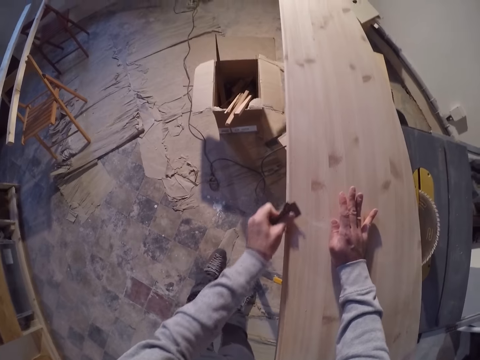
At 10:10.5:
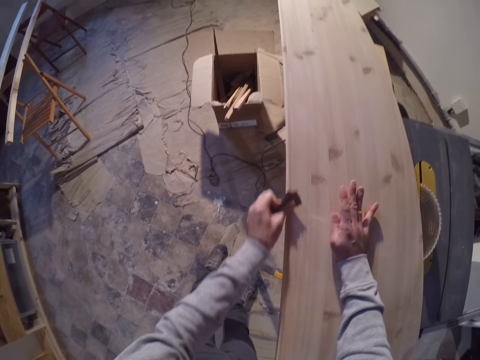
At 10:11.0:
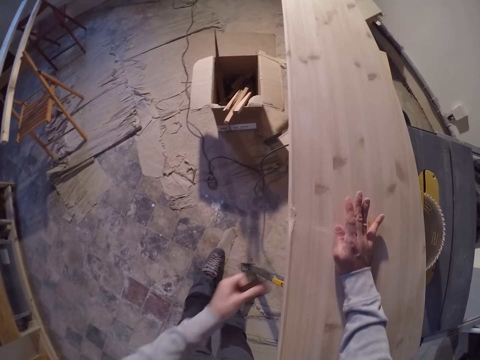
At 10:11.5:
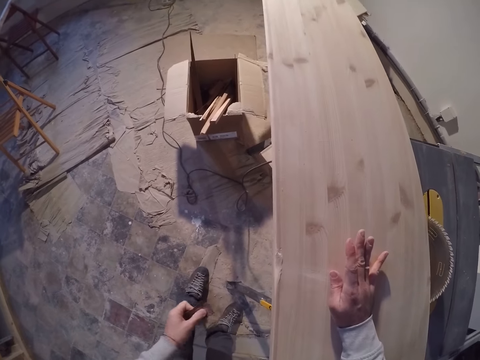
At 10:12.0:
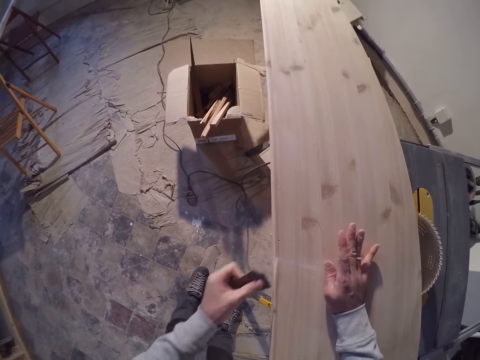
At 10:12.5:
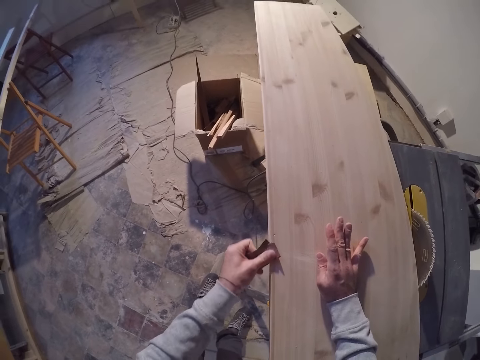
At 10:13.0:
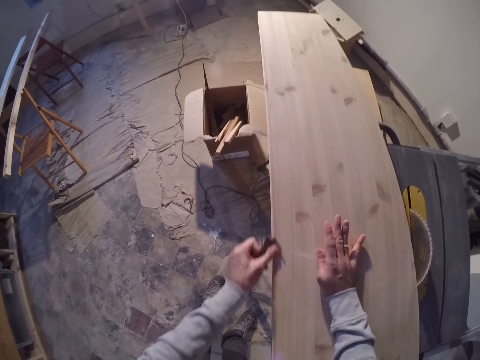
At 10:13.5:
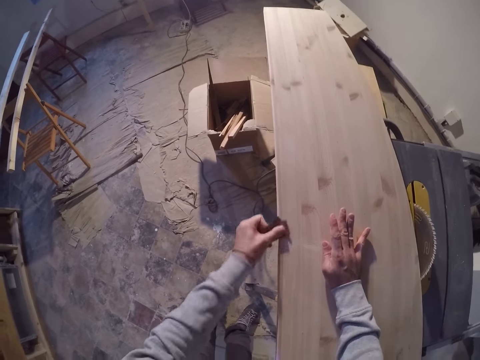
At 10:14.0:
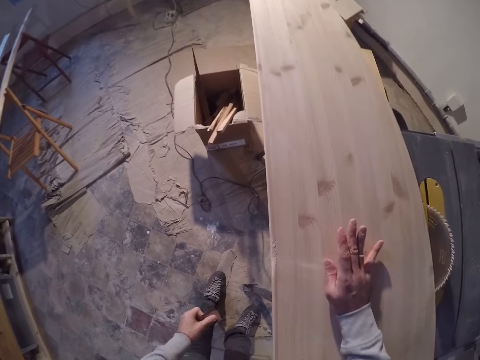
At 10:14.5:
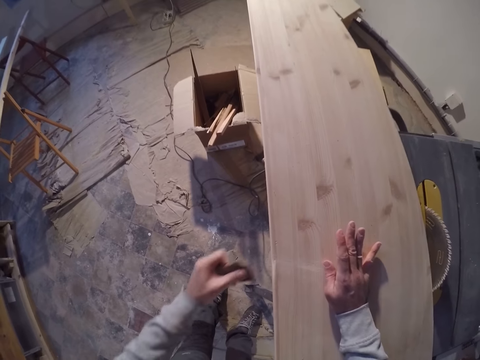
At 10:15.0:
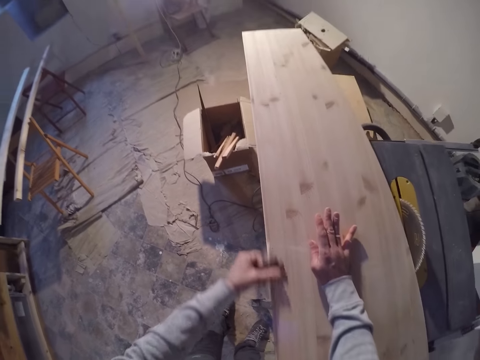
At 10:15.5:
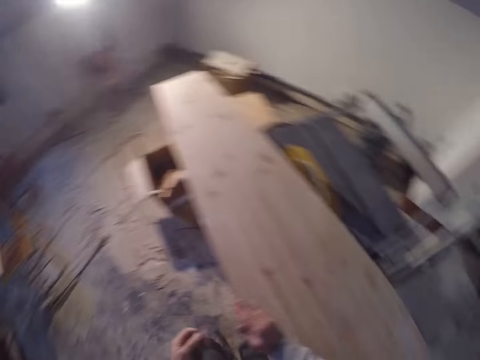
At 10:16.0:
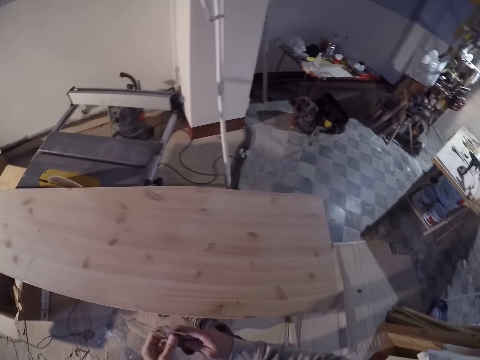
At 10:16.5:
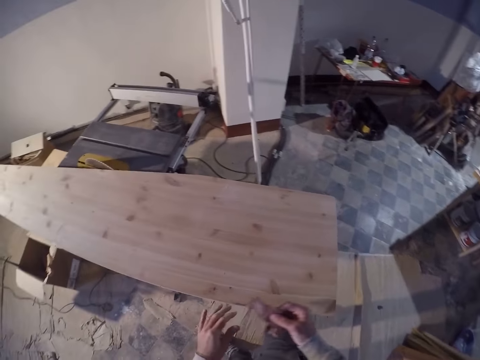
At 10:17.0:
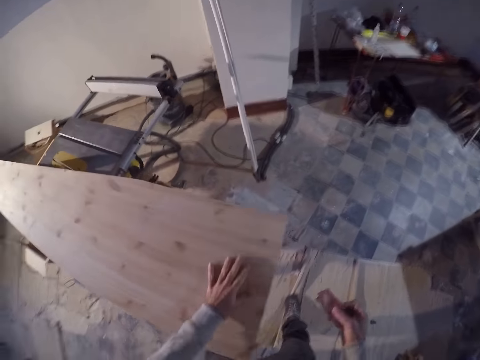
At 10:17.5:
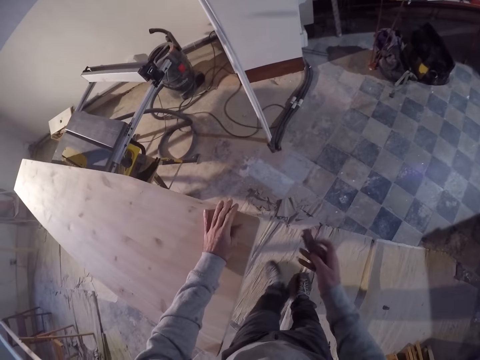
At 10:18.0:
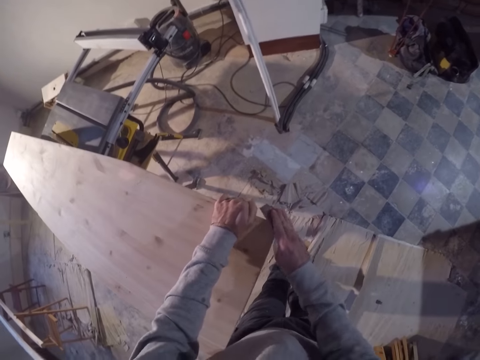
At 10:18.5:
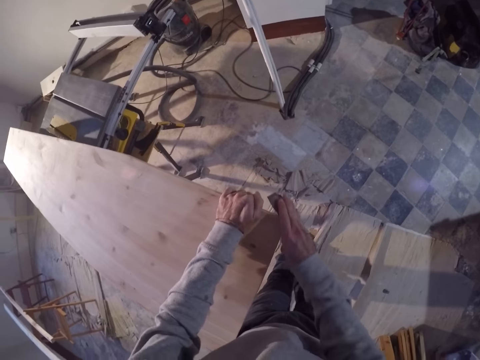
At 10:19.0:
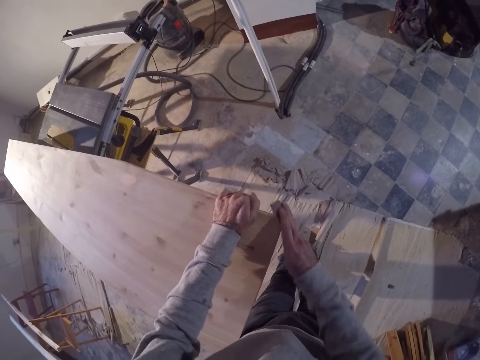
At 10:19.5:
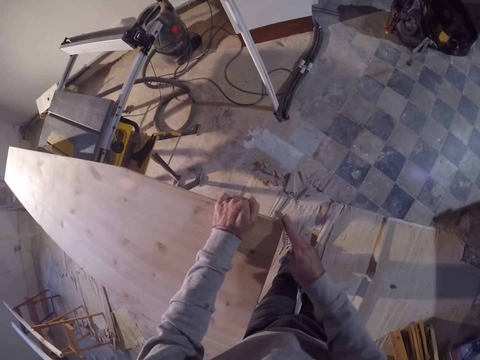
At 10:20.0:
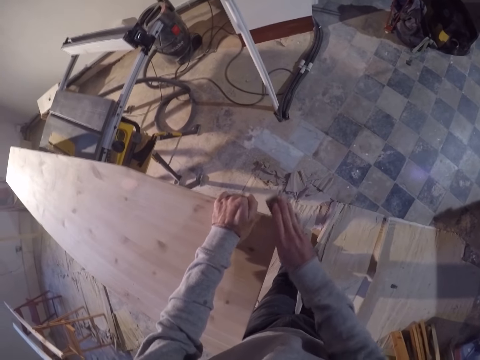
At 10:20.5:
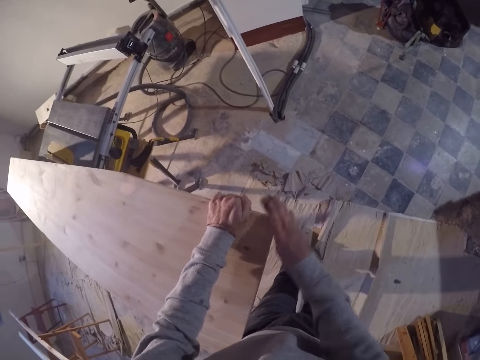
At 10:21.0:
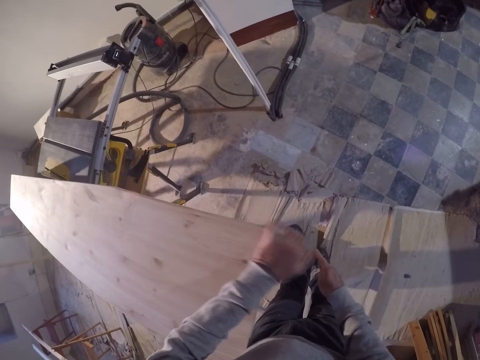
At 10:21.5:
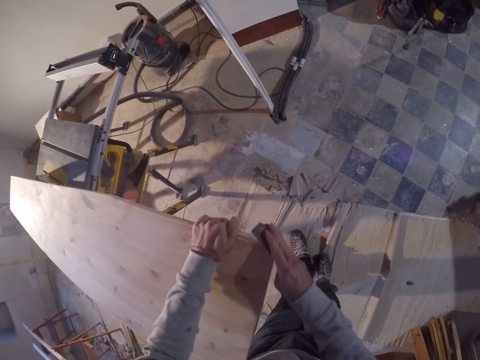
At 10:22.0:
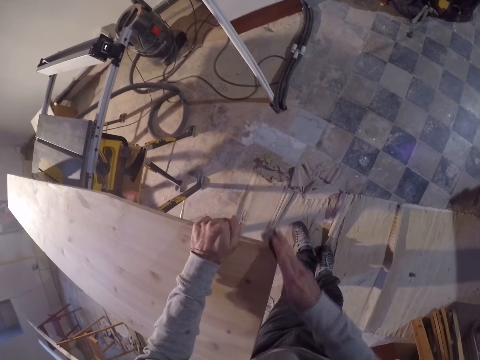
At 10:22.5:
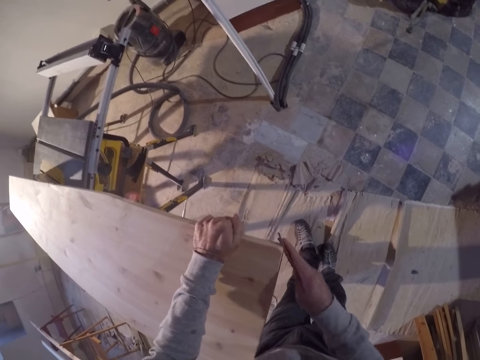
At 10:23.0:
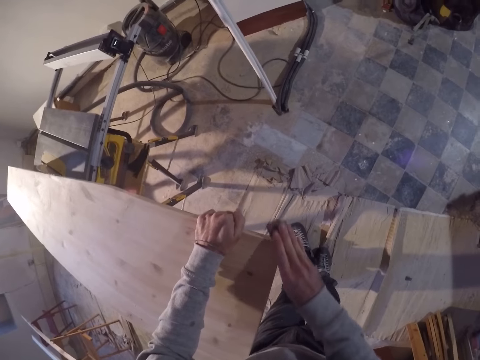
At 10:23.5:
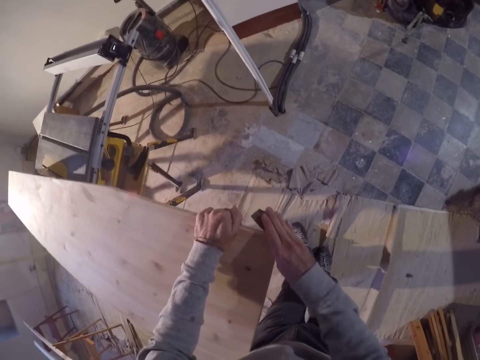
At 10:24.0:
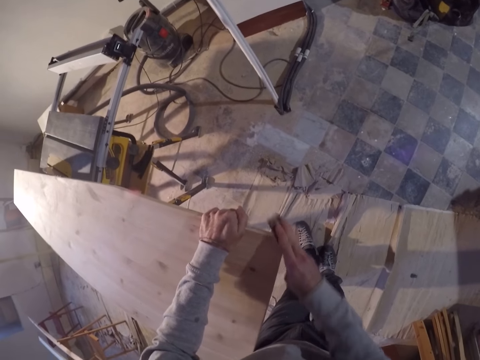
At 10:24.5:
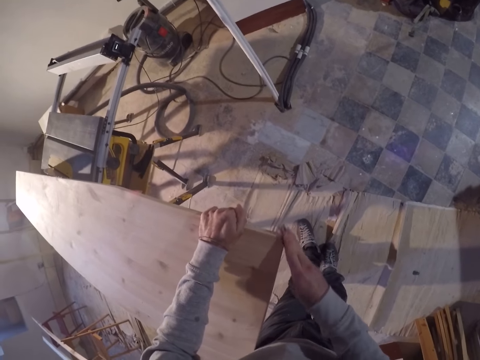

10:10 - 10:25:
The camera wearer blows dust off the plywood on the table saw with his mouth. He smoothens the plywood on the table saw with the sandpaper in his left hand. He blows dust off the plywood on the table saw with his mouth. He smoothens the plywood on the table saw with the sandpaper in his left hand. He passes the sandpaper from his left hand to his right hand. He walks. He smoothens the plywood on the table saw with the sandpaper in his right hand.

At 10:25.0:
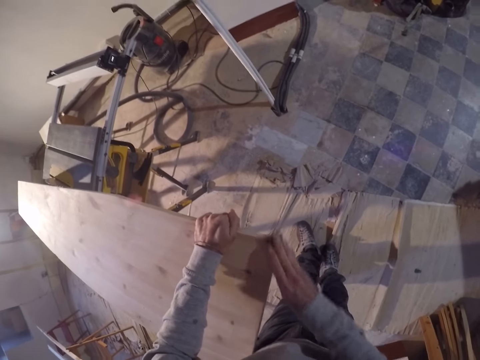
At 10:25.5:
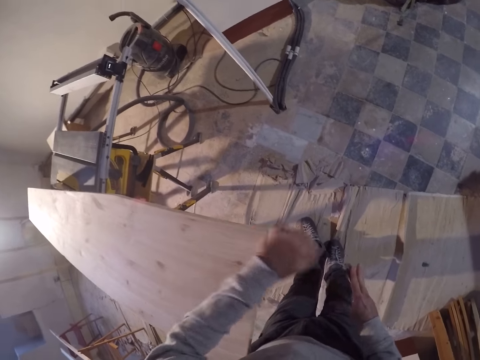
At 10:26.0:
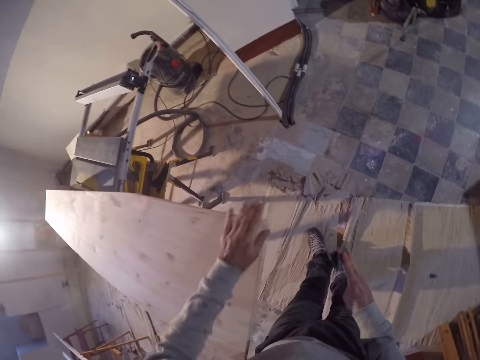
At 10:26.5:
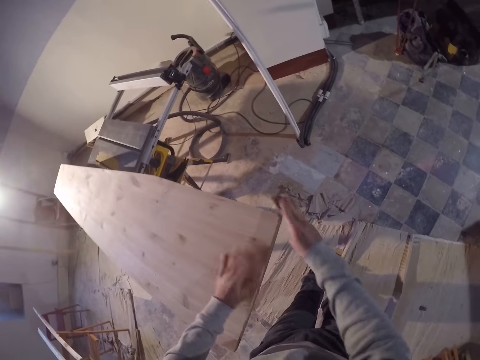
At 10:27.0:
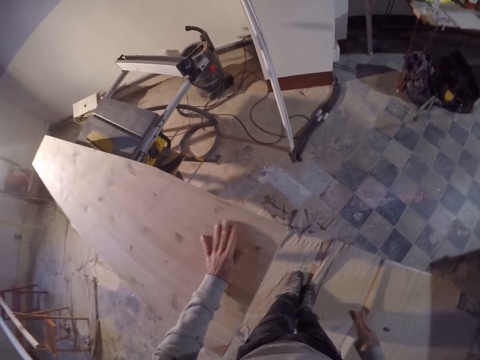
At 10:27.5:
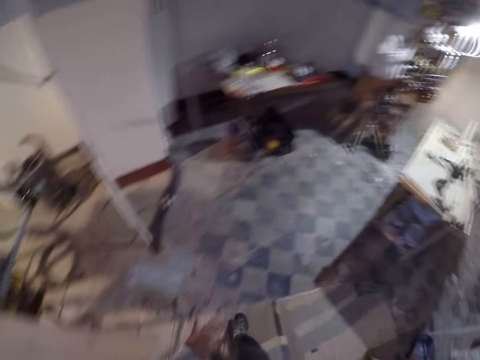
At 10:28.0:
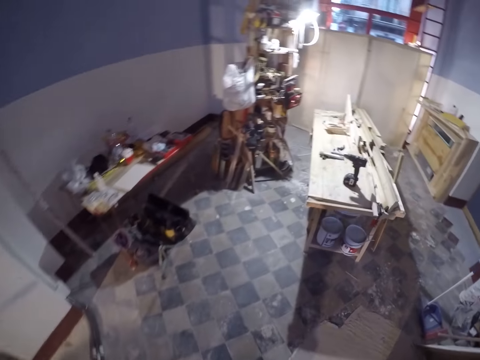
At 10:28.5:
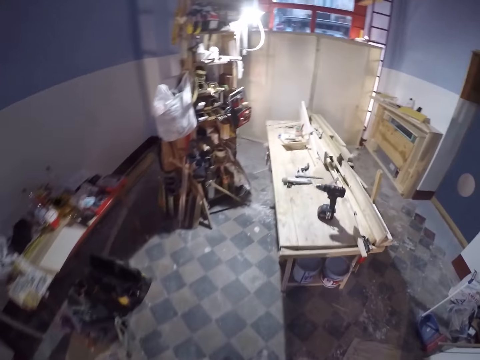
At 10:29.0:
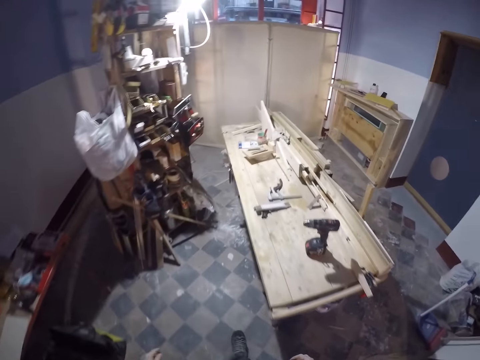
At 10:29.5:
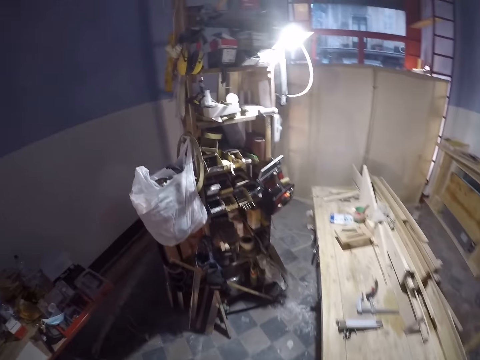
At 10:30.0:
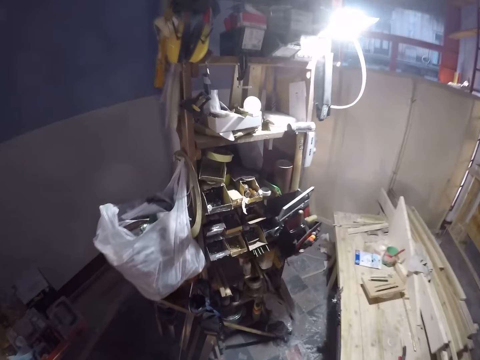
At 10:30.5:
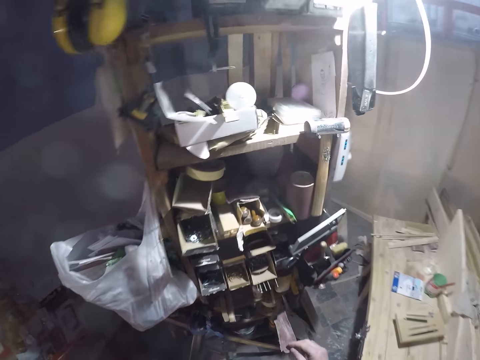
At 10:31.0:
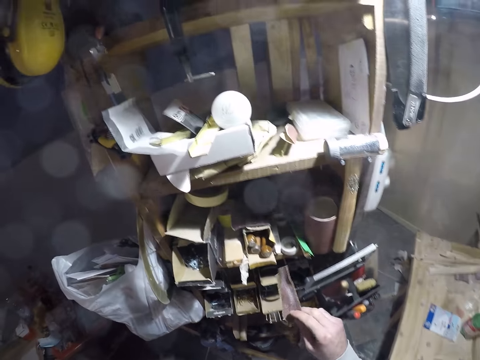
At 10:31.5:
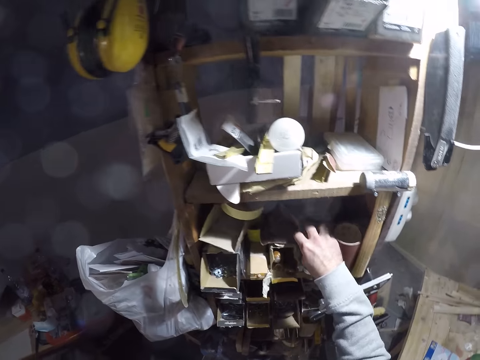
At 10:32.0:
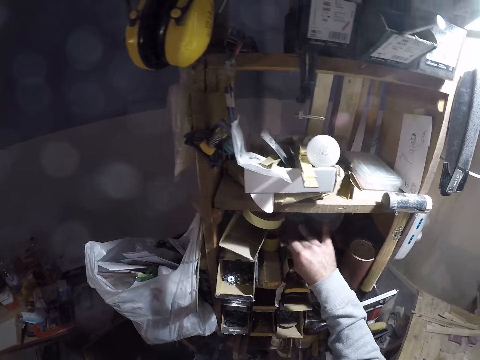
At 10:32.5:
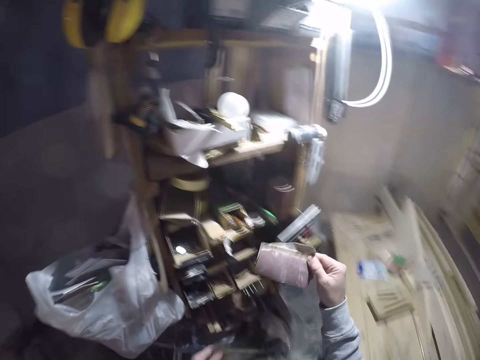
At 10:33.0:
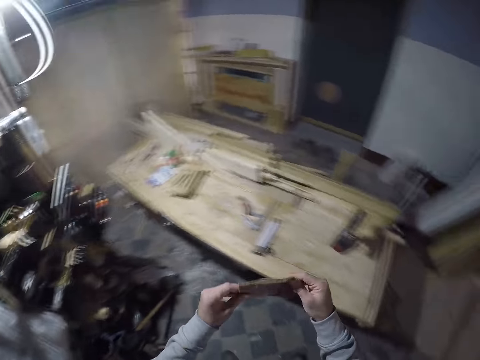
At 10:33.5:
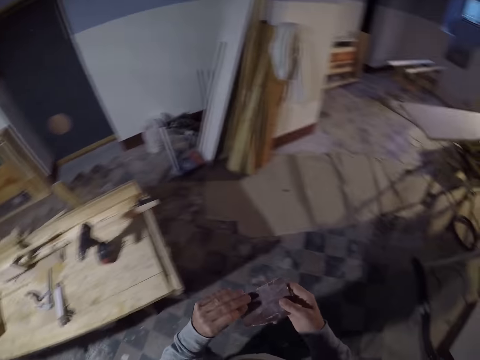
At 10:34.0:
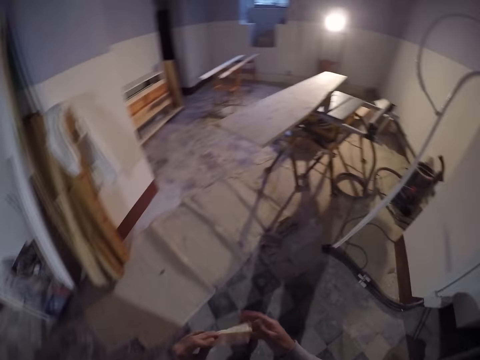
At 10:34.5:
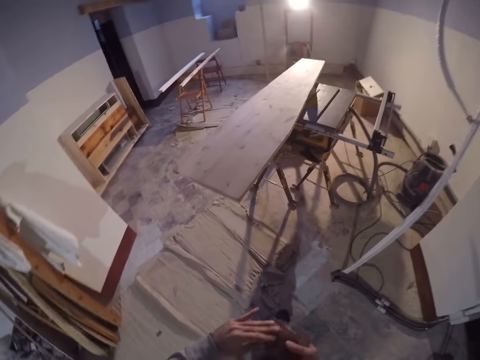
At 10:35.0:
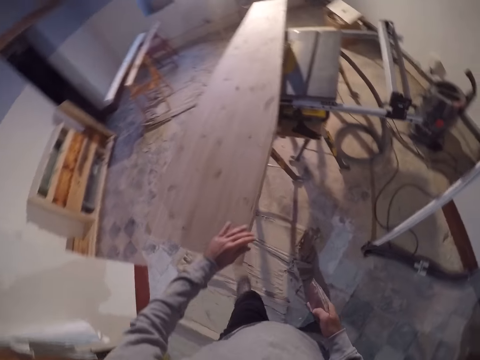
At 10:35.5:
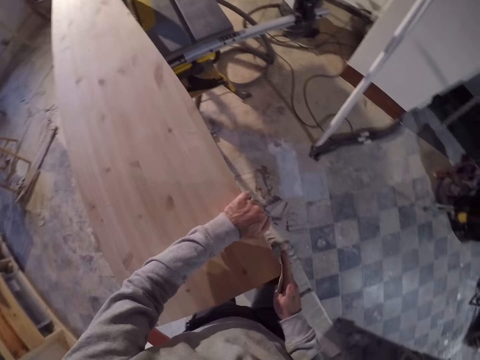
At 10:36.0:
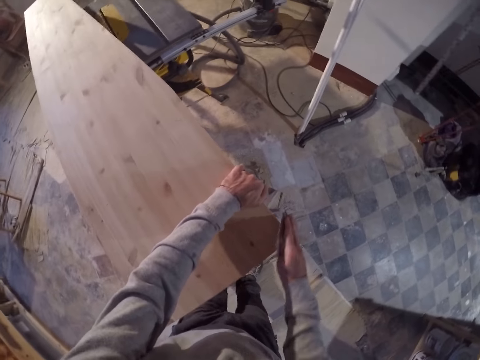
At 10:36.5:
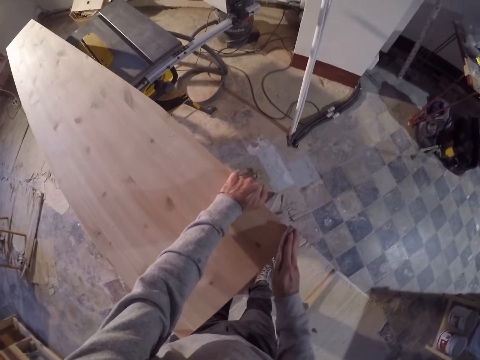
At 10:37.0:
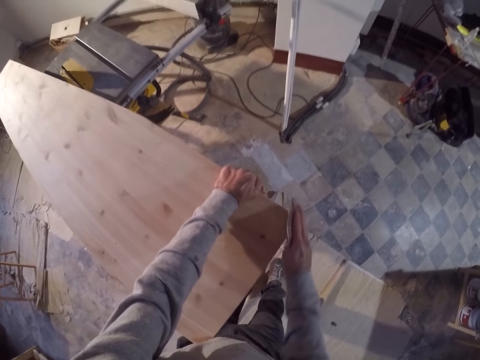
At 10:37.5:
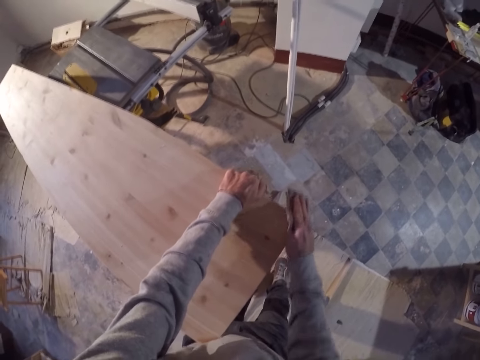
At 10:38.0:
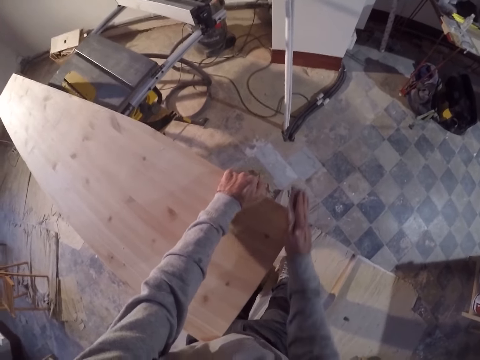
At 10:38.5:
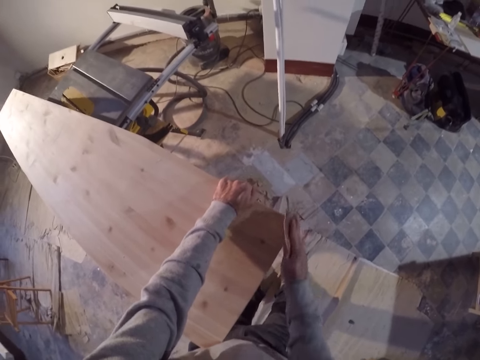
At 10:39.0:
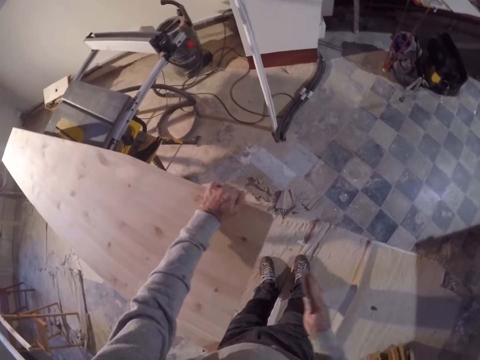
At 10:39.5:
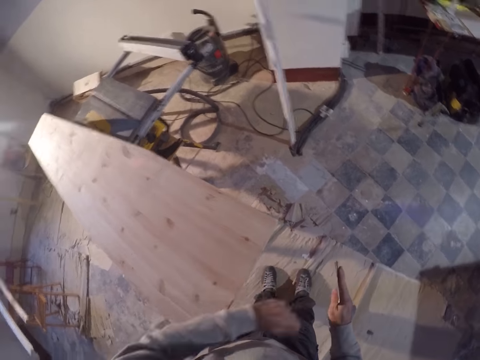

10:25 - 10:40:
The camera wearer walks. He keeps the used sandpaper in his right hand on the box of tools in the shelf. He picks up a sandpaper on the box of tools in the shelf with his right hand. He walks. He smoothens the plywood on the table saw with the sandpaper in his right hand.
